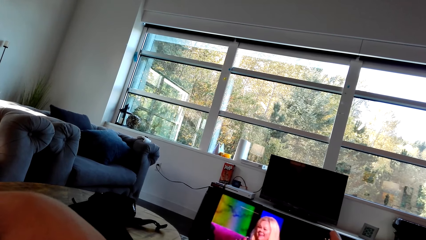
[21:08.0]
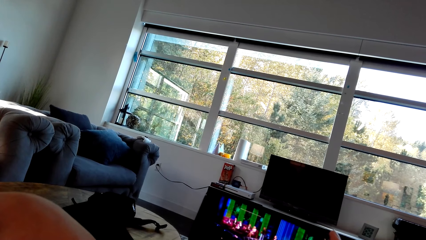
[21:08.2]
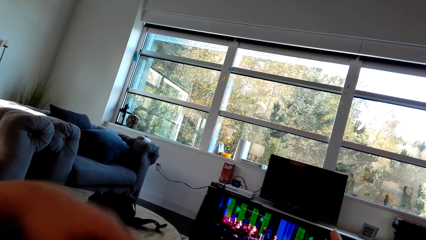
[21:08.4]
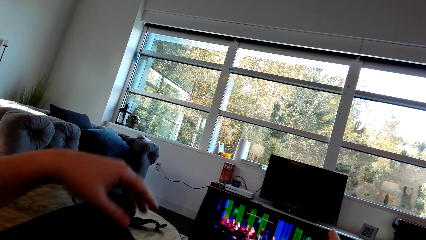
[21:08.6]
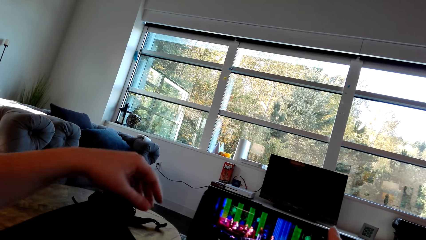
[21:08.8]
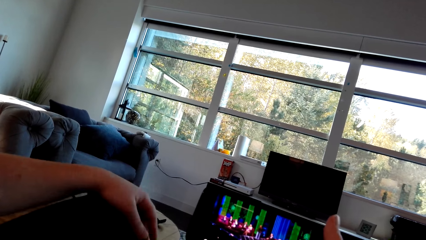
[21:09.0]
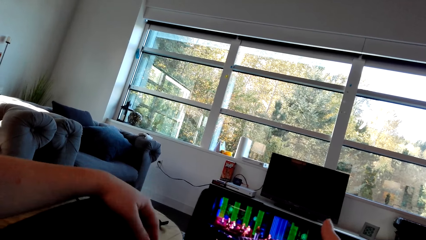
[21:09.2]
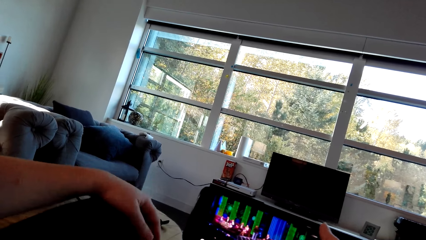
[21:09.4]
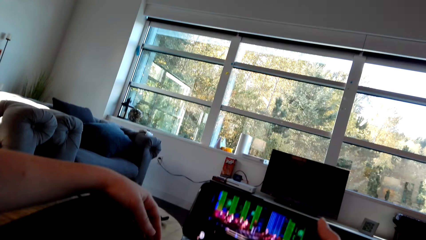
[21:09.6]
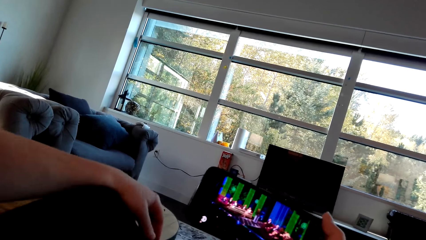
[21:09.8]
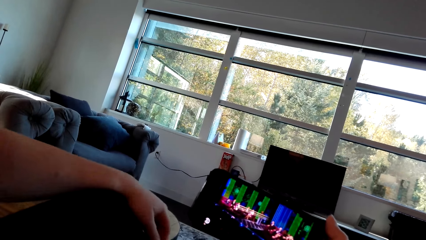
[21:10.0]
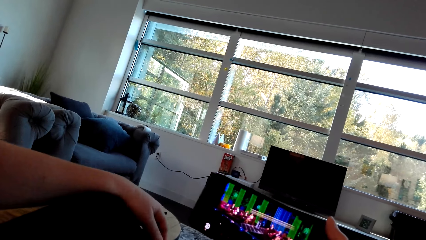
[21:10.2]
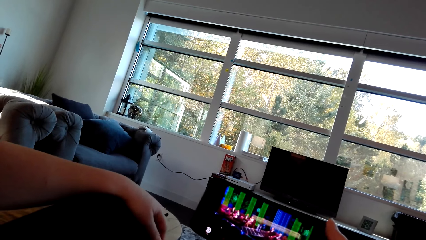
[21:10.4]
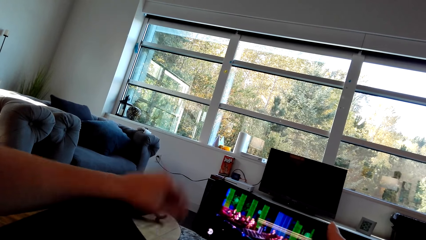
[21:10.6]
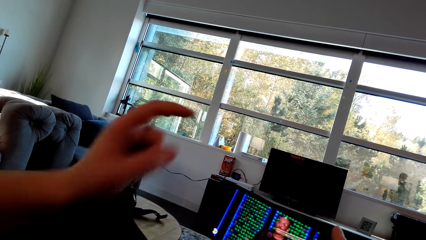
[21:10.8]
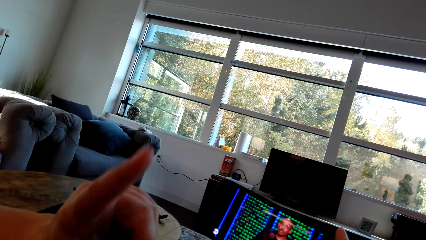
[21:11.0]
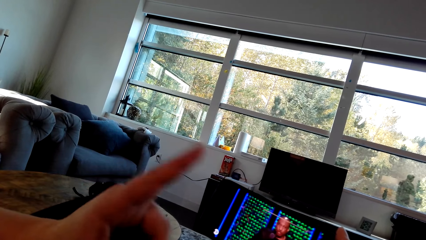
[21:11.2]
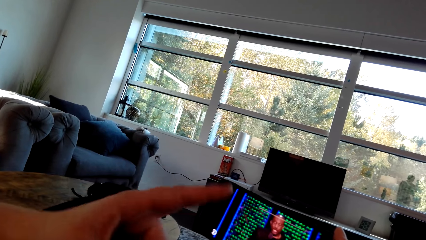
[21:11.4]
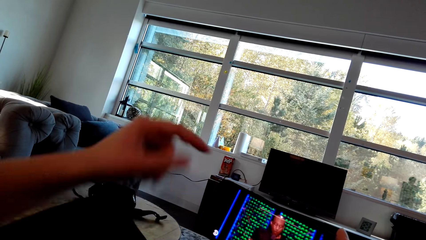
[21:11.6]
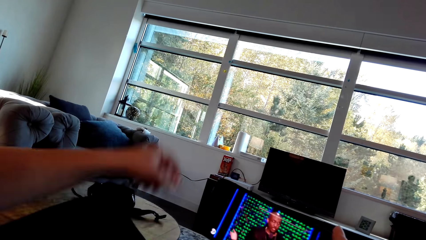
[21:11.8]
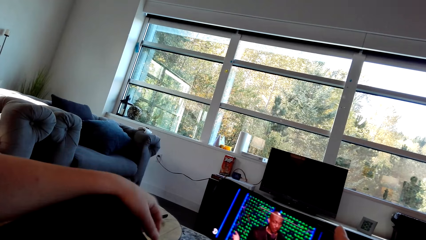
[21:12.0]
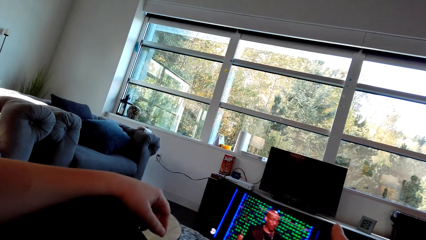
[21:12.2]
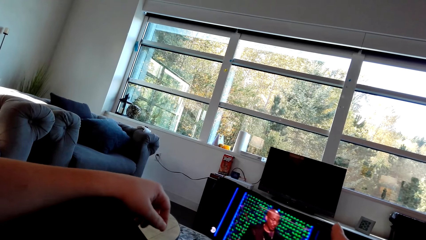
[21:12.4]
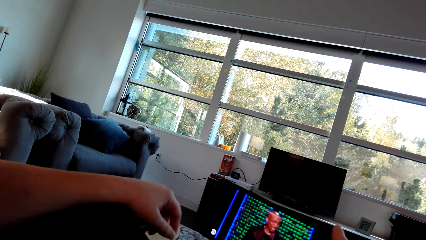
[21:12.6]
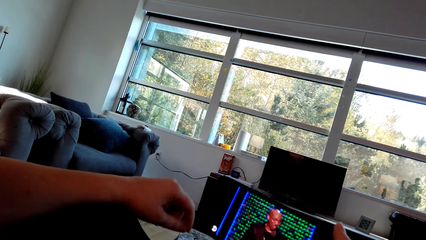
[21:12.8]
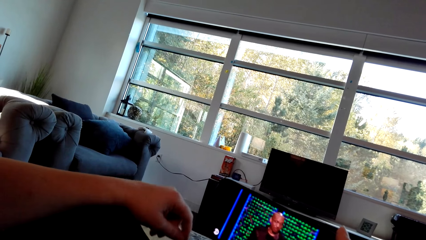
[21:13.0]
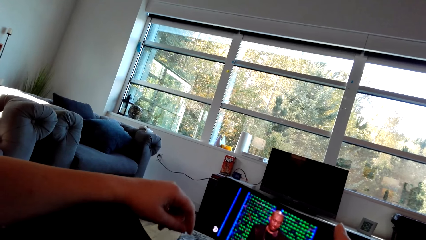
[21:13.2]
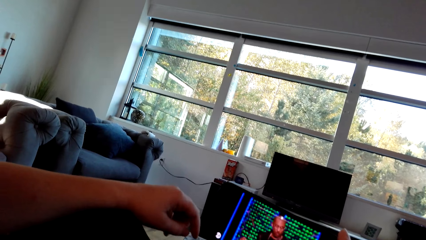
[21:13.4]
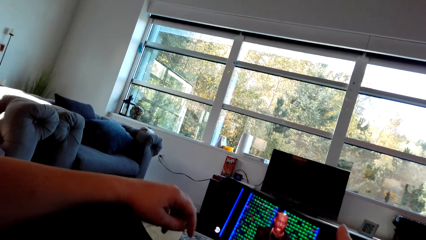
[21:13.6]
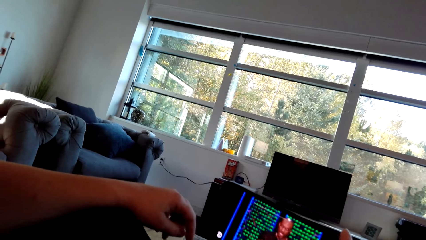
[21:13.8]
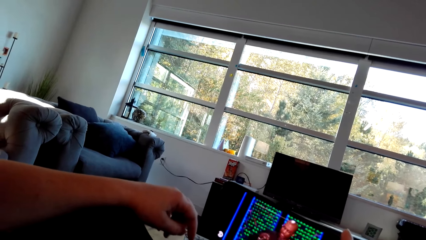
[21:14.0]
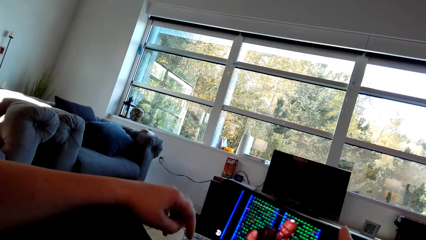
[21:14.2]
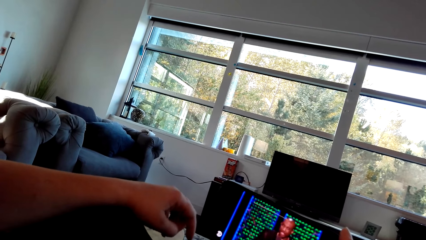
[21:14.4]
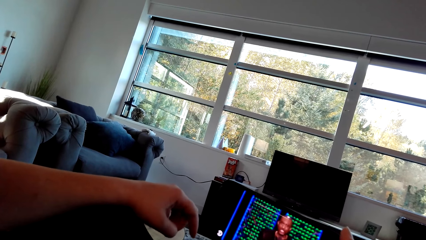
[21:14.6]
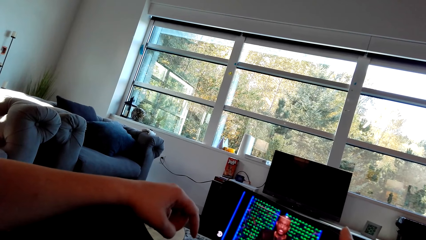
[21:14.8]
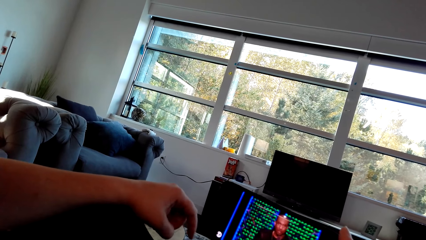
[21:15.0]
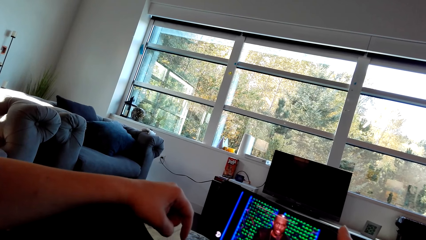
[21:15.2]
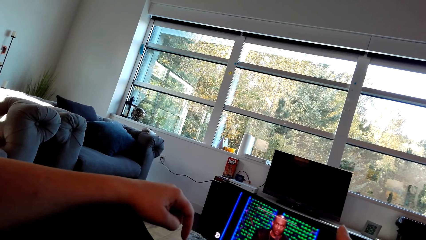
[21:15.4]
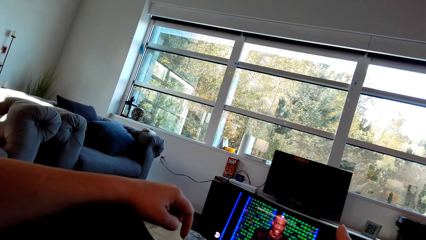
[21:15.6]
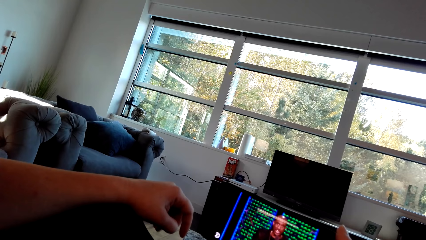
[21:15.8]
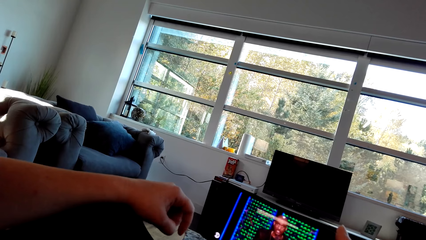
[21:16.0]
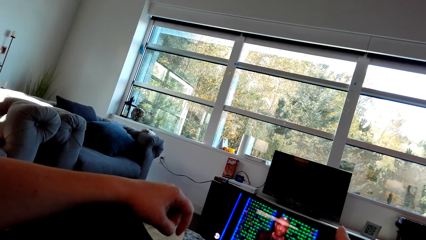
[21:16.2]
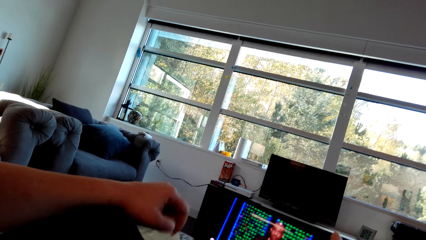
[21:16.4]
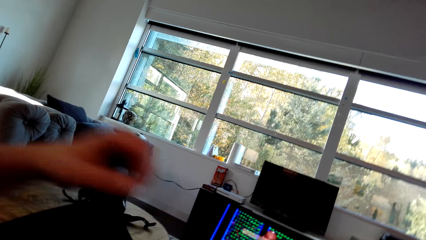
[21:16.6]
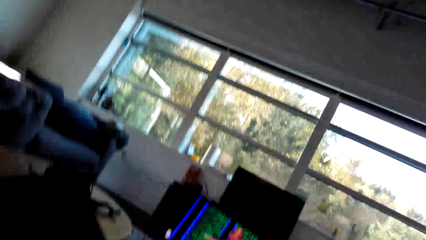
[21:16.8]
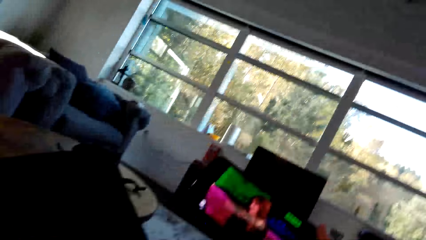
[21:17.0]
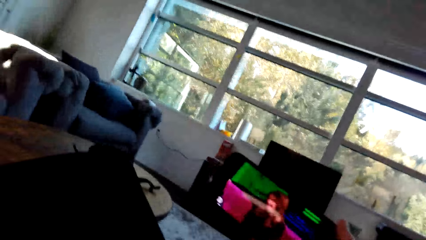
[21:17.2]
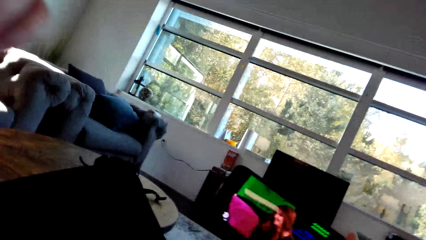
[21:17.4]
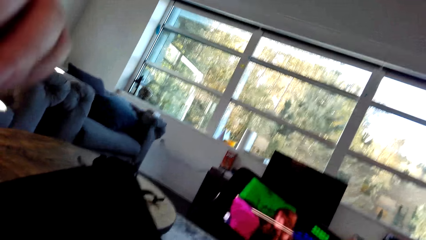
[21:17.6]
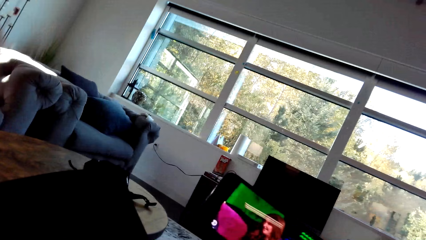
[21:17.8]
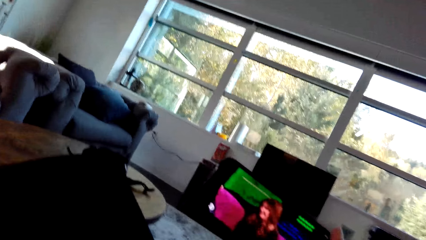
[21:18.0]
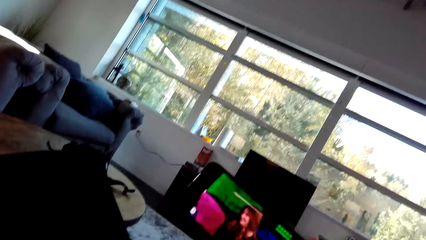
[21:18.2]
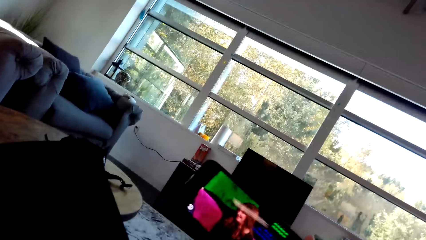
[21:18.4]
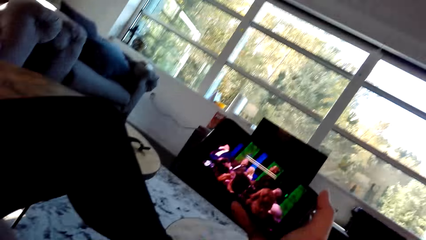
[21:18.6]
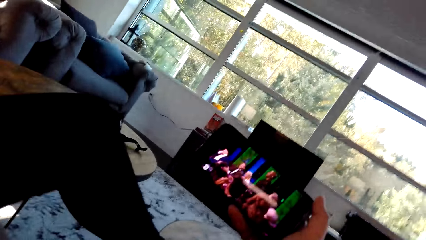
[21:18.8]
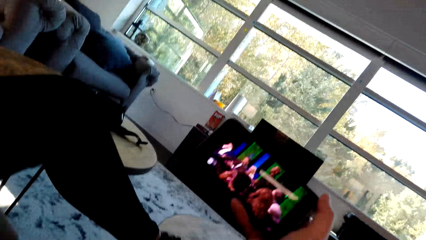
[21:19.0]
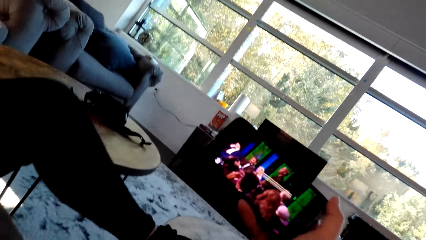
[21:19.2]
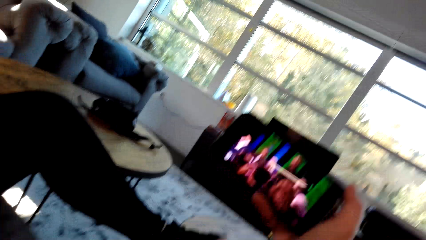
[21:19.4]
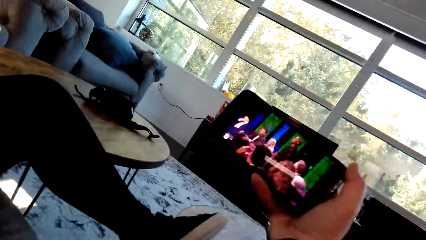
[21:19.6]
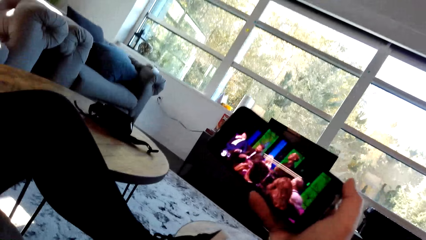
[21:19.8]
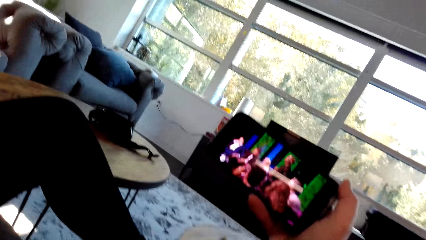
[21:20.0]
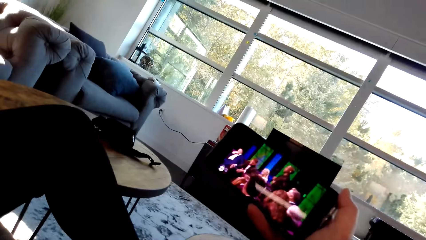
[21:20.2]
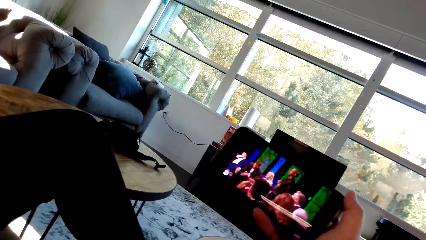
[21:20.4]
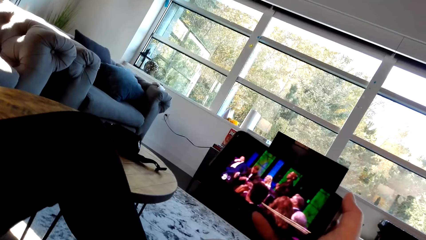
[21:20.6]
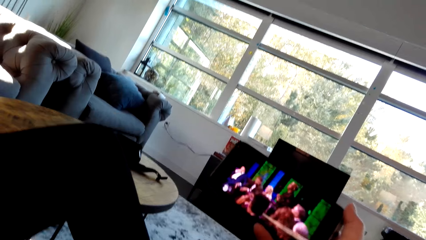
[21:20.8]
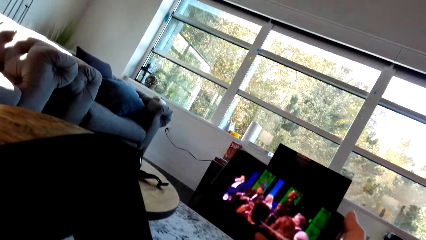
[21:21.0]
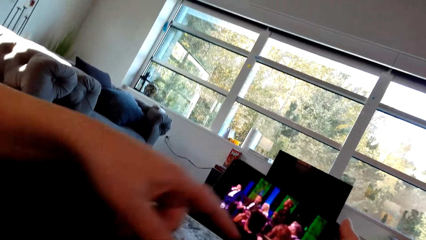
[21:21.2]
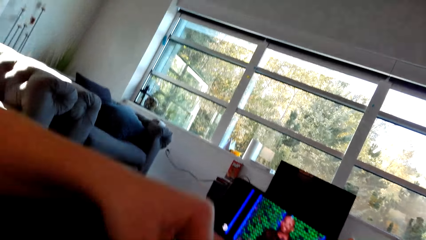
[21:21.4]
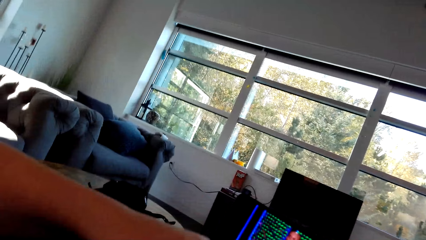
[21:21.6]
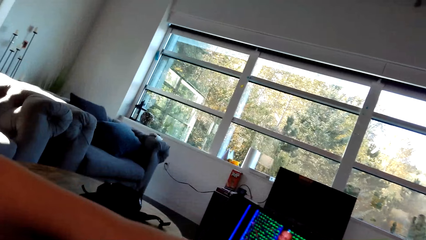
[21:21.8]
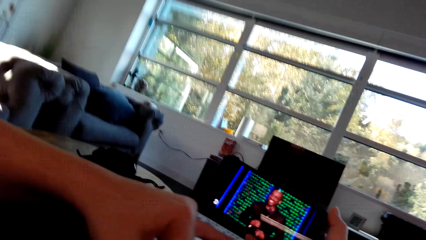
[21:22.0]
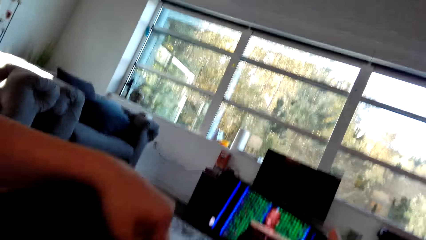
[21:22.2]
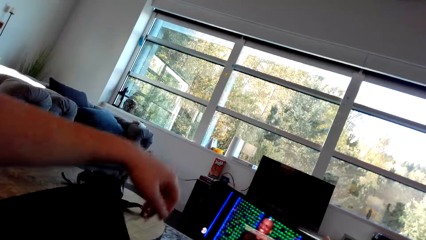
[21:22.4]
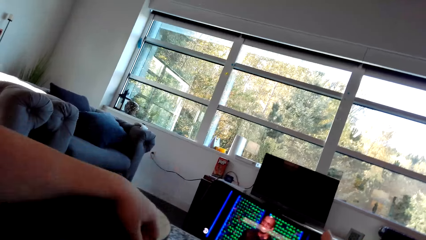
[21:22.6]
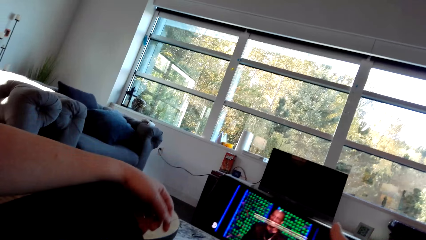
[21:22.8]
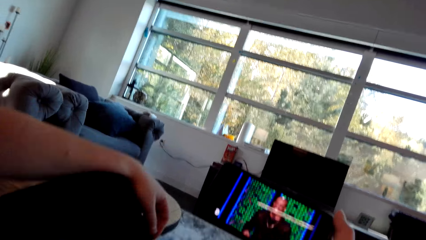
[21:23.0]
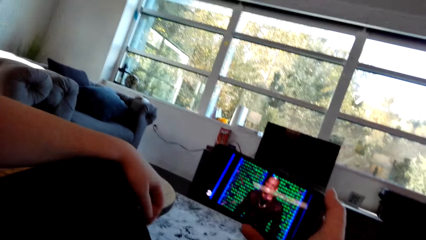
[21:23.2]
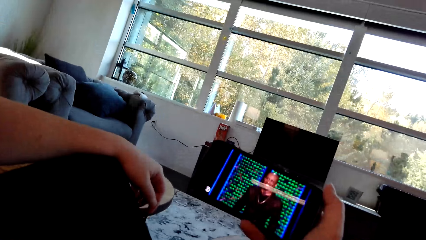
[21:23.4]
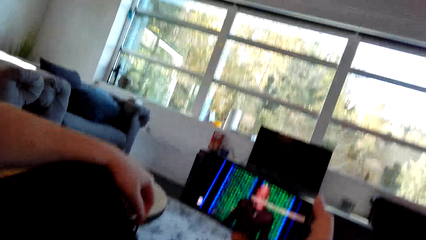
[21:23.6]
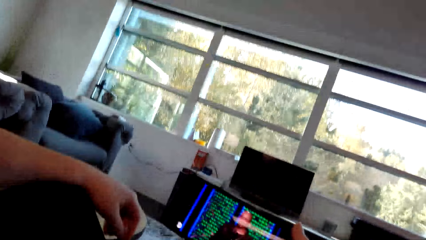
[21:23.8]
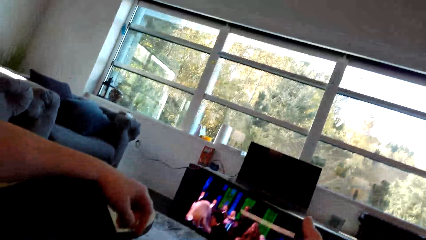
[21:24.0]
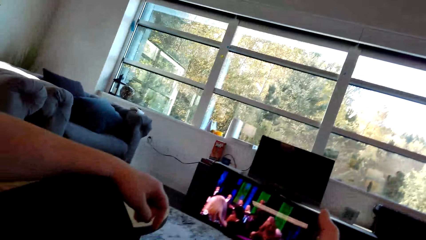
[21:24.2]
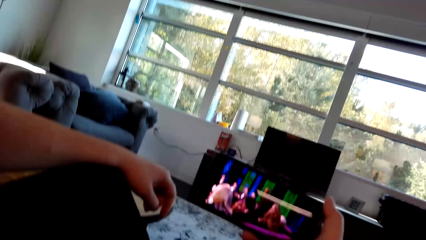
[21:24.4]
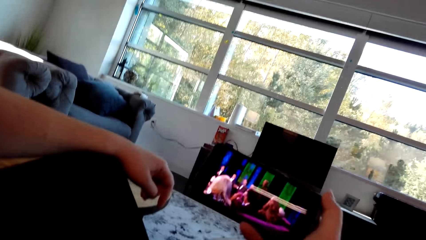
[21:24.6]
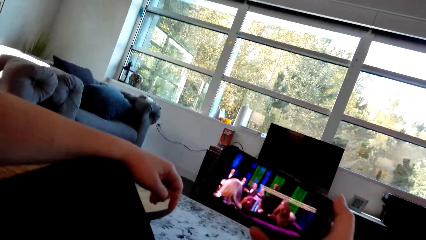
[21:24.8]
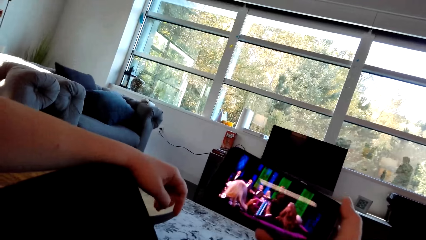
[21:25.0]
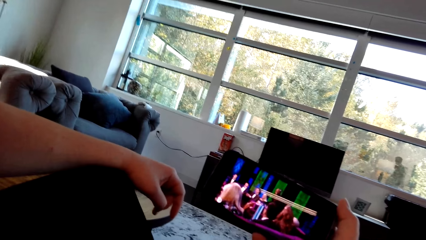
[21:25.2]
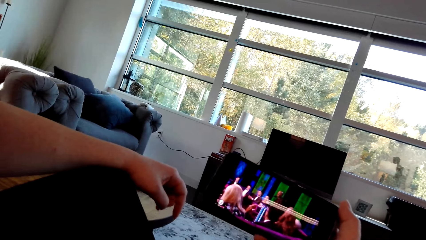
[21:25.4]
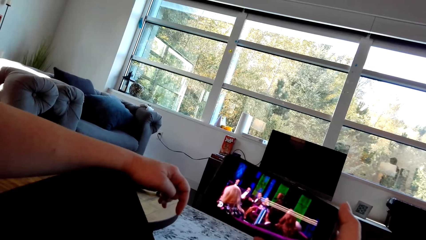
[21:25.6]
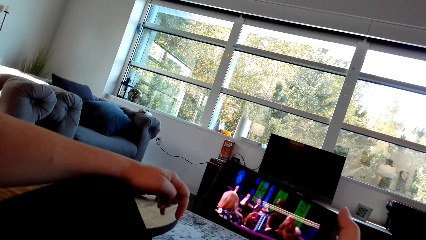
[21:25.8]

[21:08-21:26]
The lady adjusts the hand and stares at the mobile phone. The lady gestures to the camera wearer. The lady adjusts the hand, lifts the hand and touches something. The lady adjusts the hand and stares at the mobile phone.
